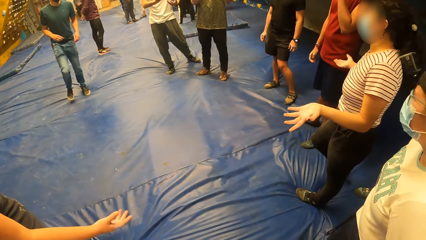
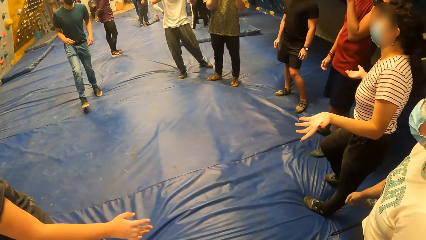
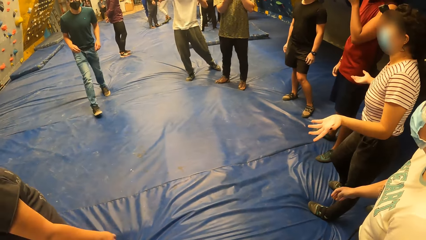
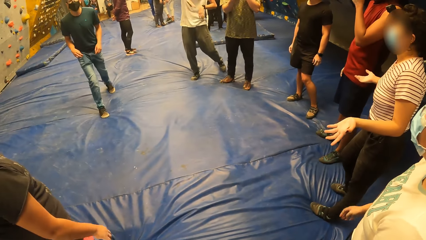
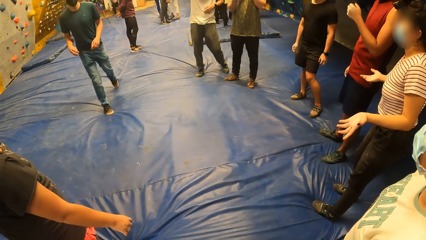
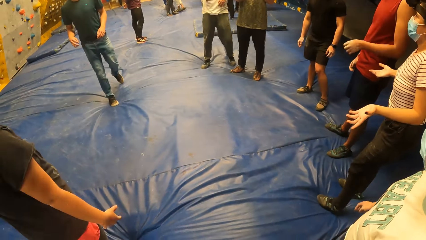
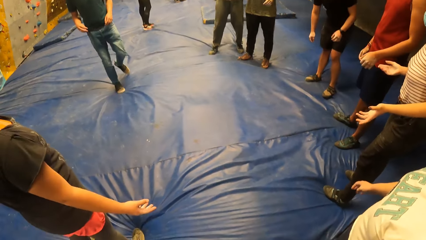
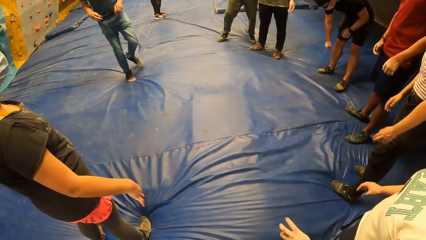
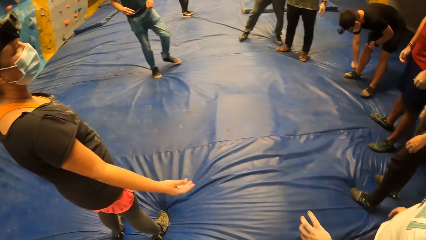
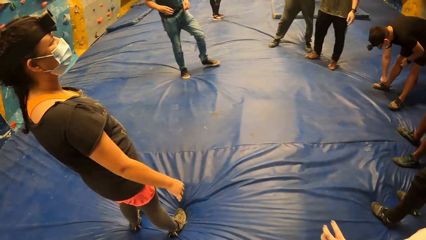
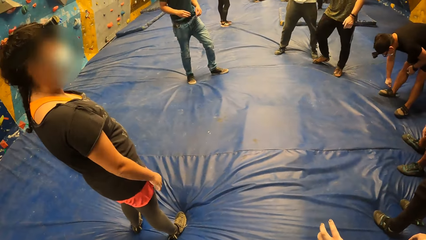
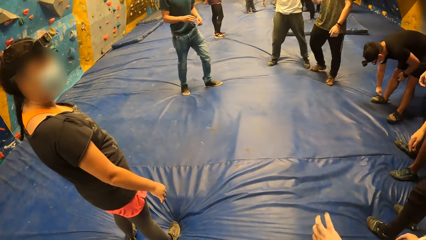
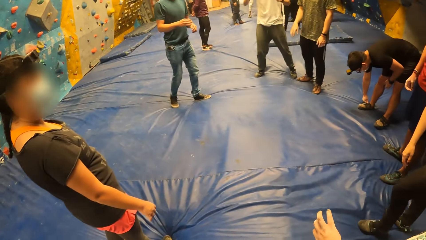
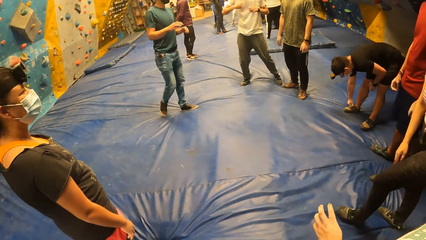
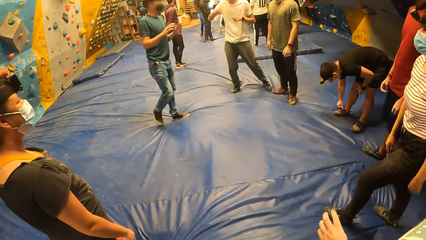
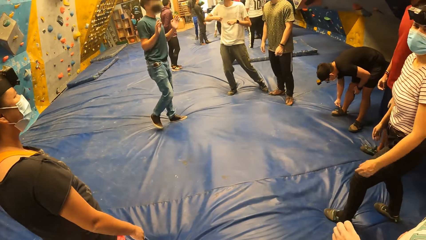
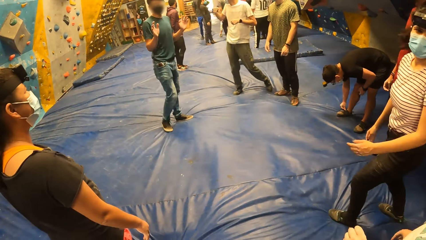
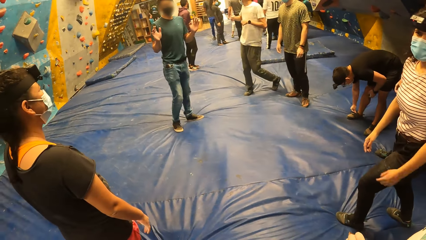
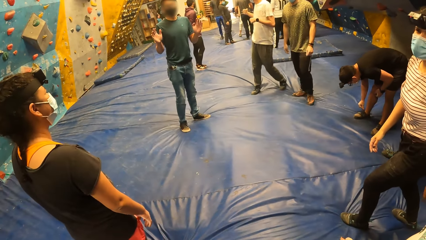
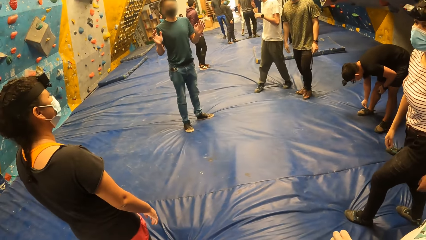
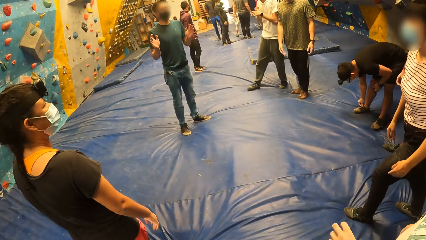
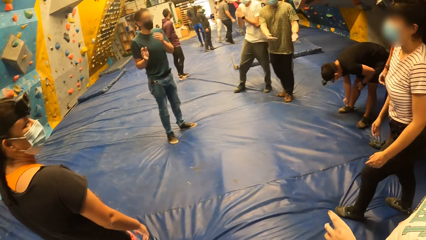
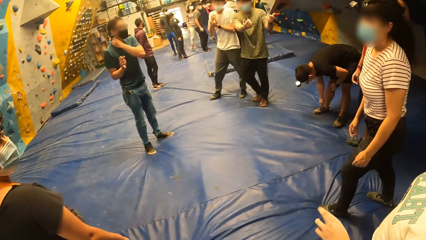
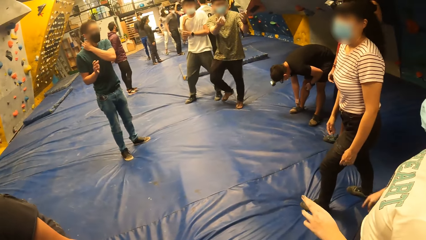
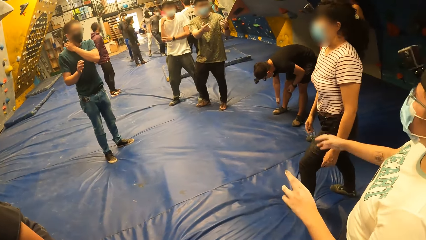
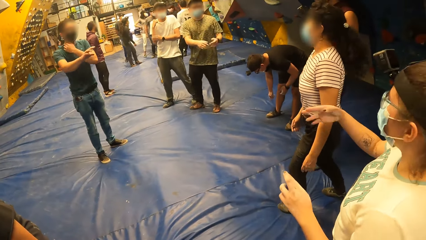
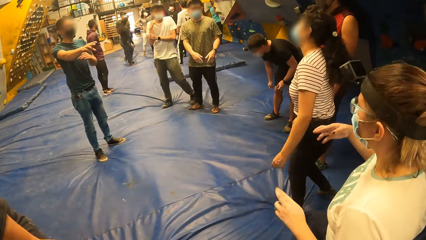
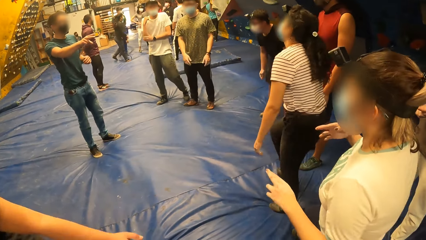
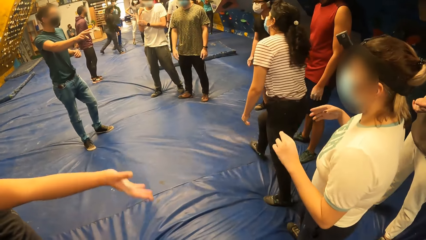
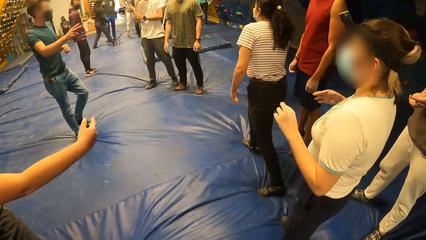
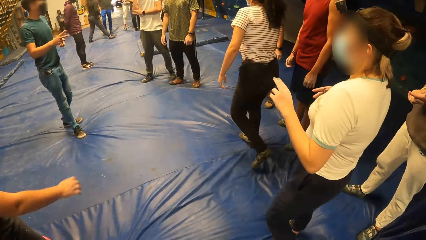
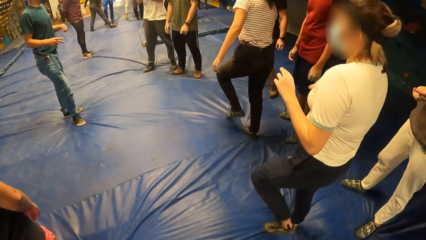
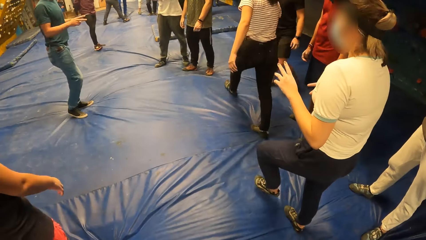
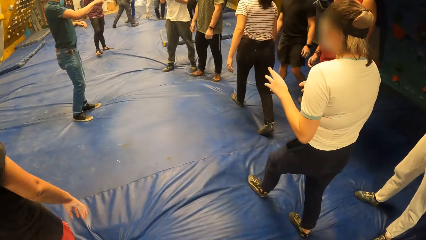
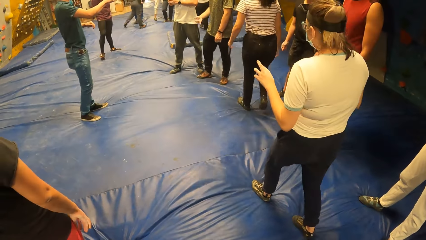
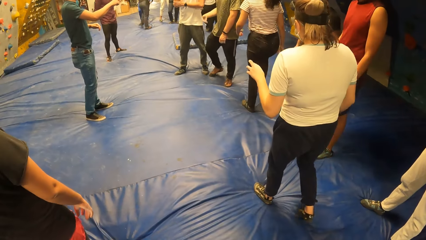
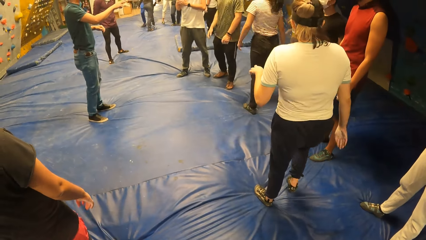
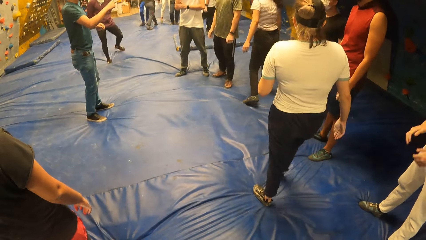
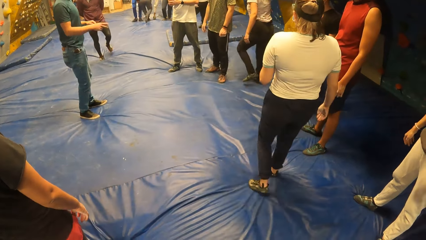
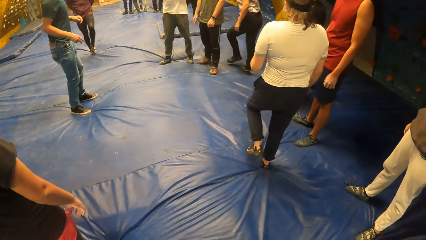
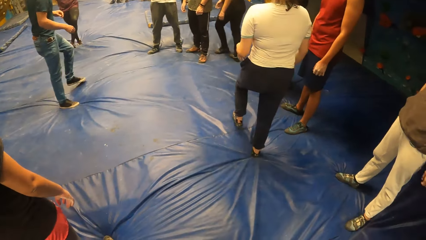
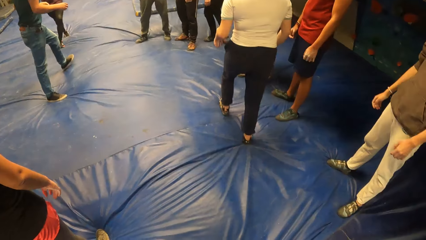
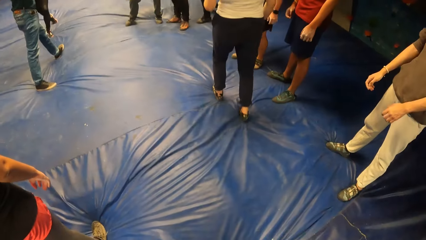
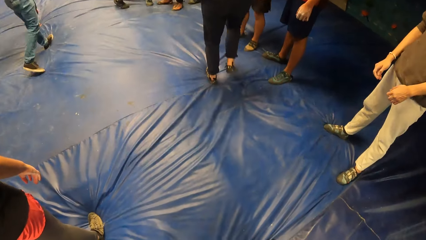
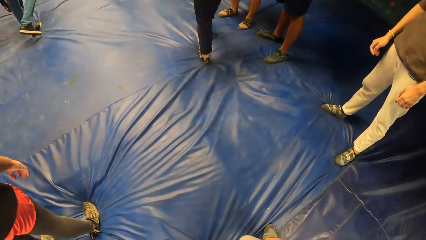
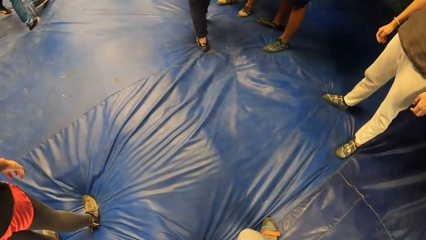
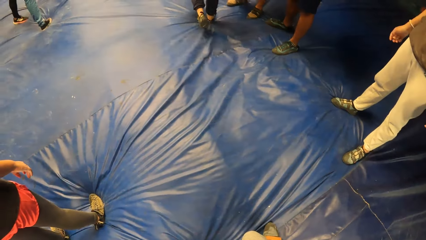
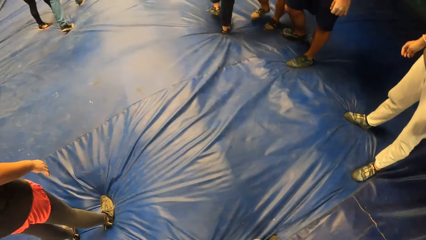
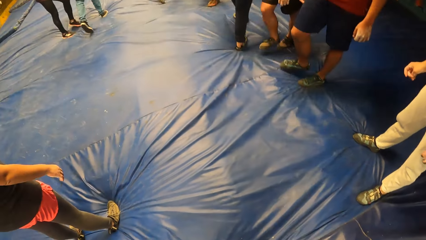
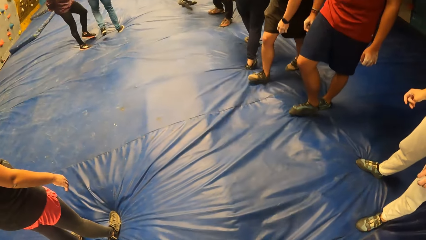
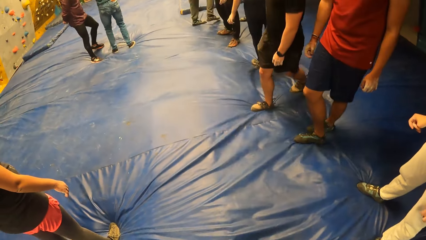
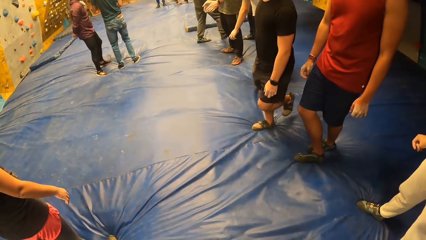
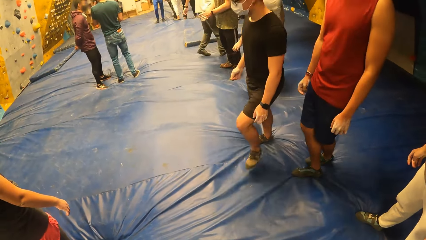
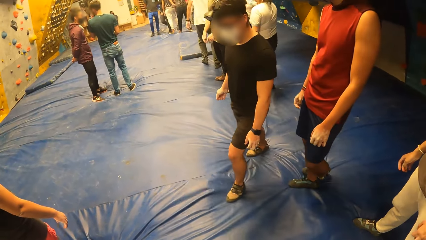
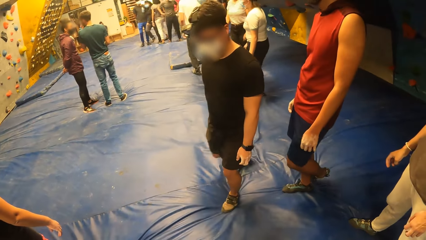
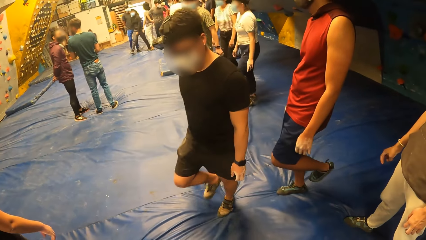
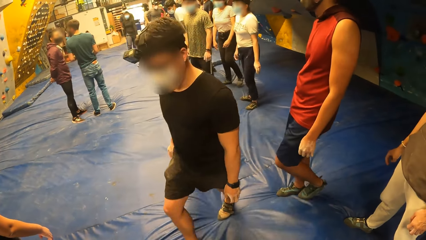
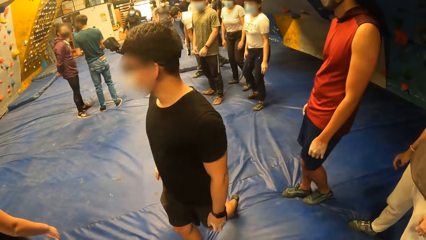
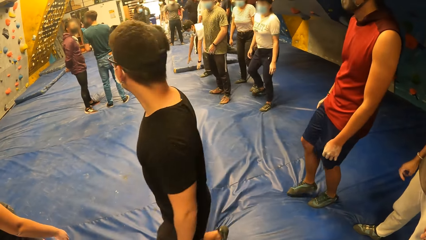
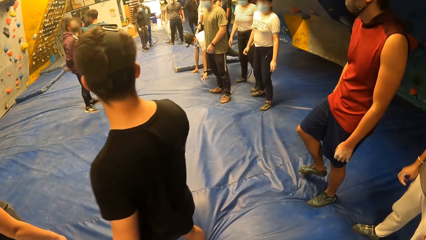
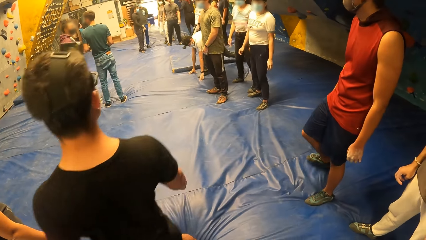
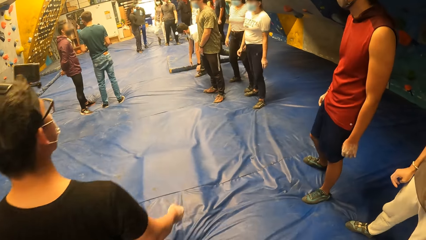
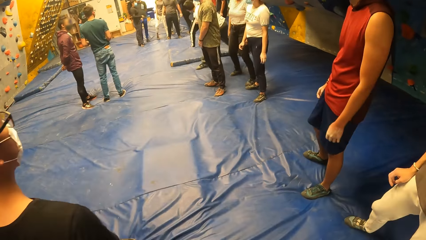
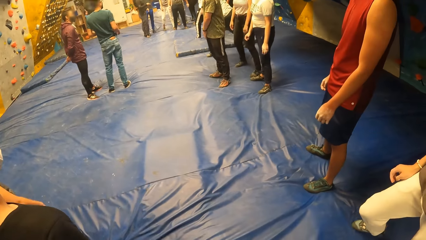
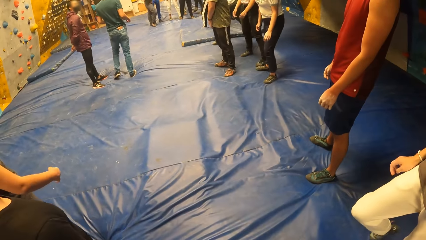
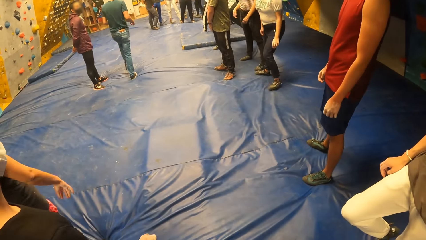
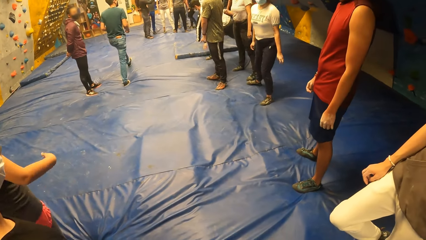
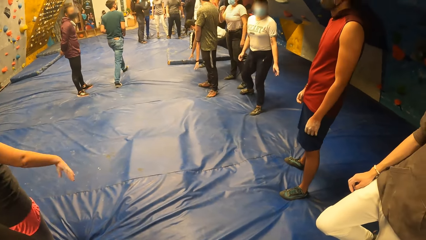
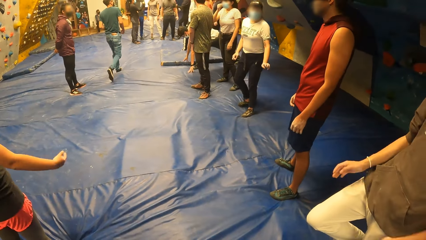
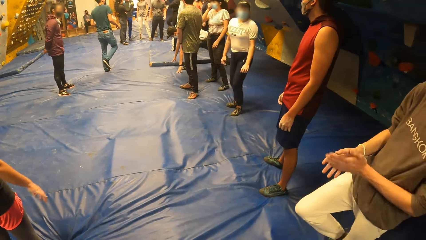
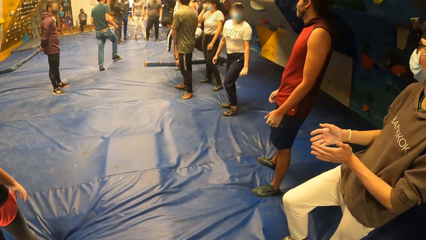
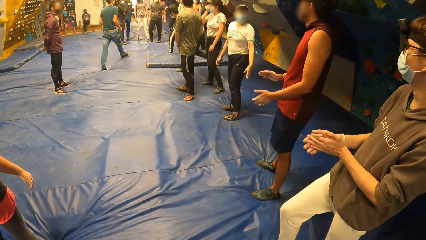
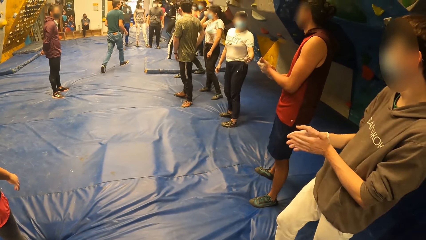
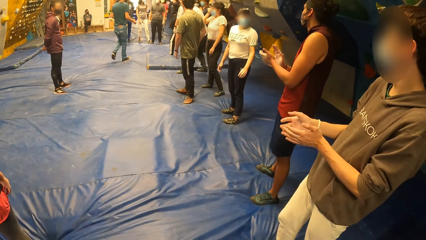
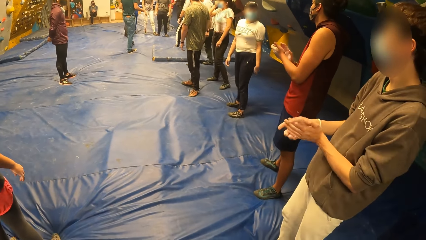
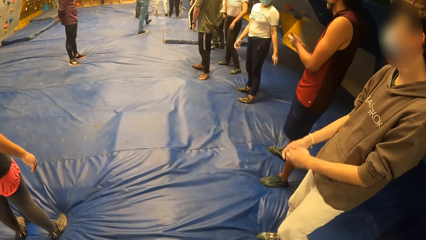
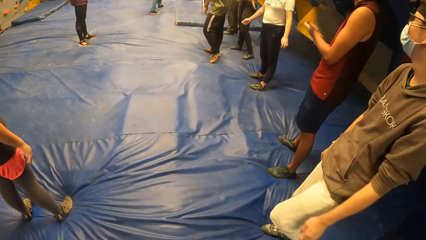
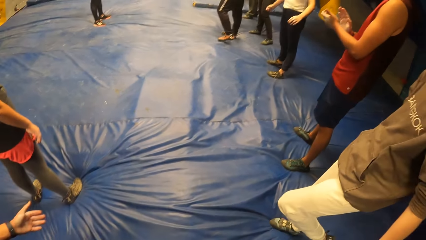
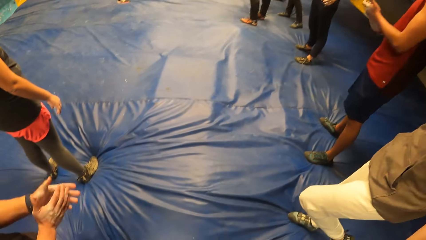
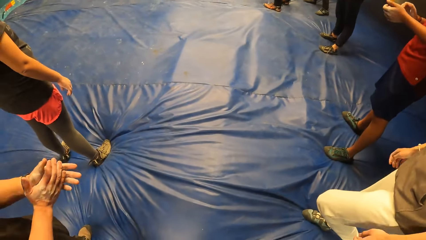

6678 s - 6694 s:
A lady steps forward. The camera wearer looks around.
